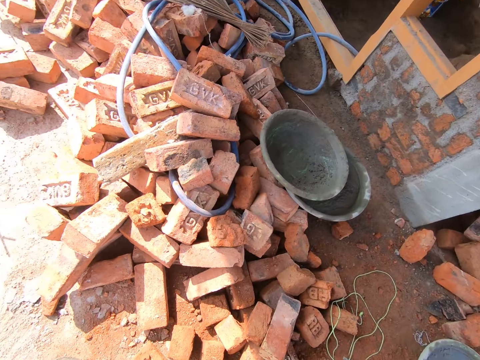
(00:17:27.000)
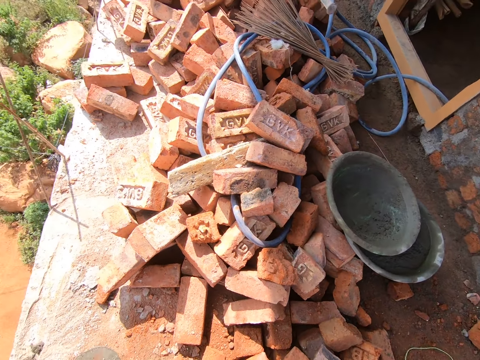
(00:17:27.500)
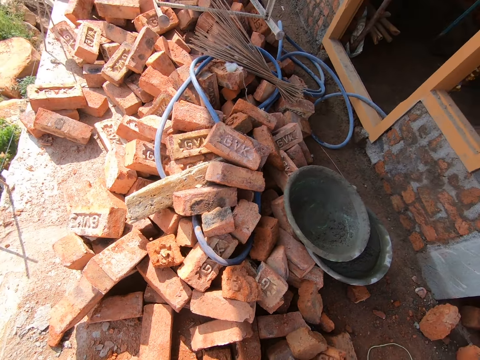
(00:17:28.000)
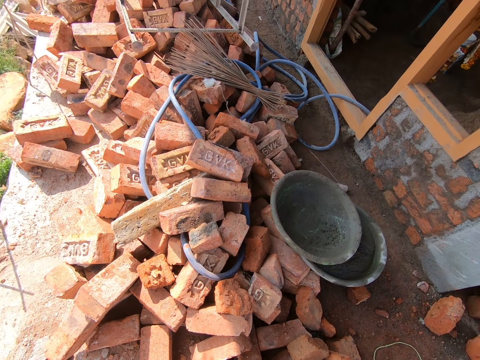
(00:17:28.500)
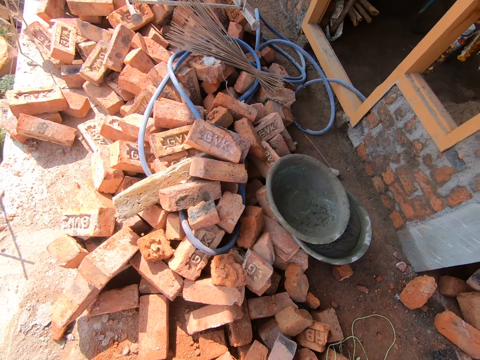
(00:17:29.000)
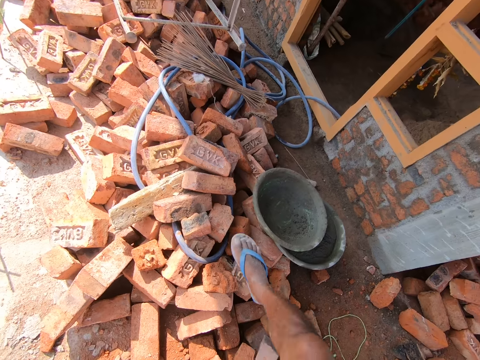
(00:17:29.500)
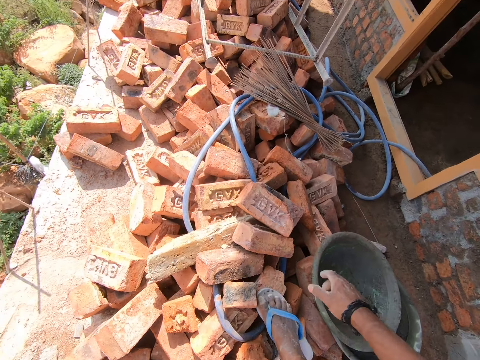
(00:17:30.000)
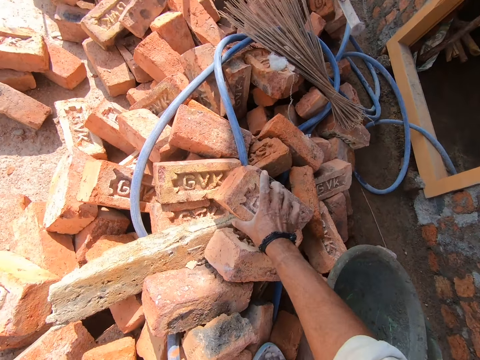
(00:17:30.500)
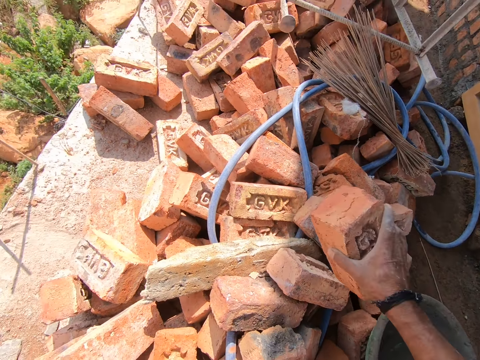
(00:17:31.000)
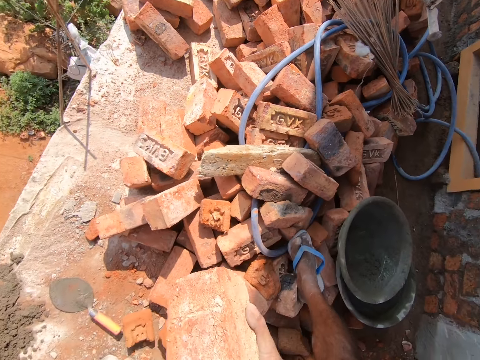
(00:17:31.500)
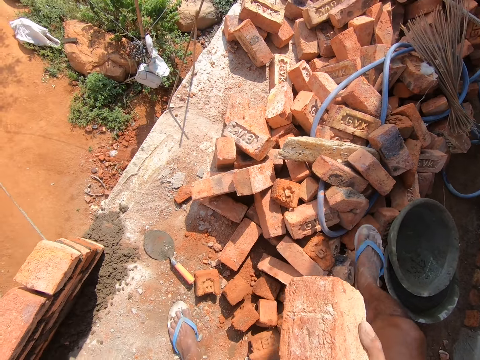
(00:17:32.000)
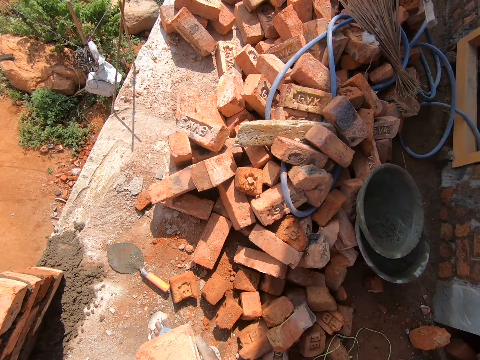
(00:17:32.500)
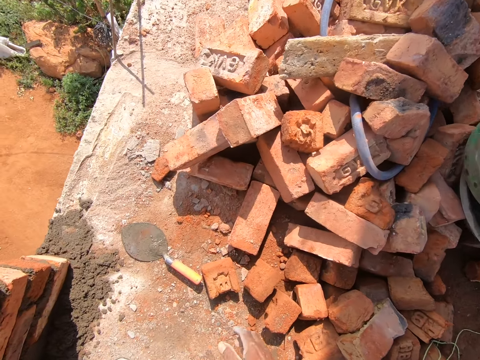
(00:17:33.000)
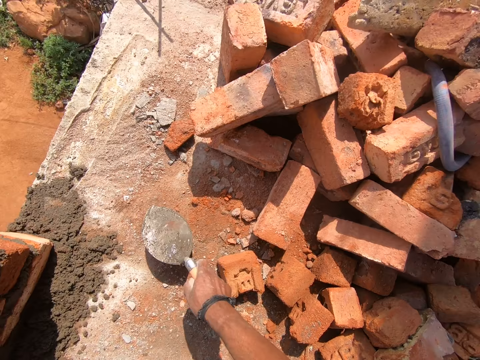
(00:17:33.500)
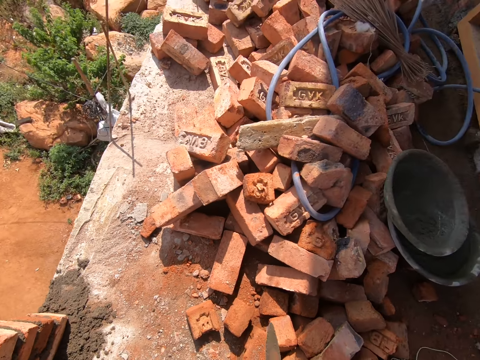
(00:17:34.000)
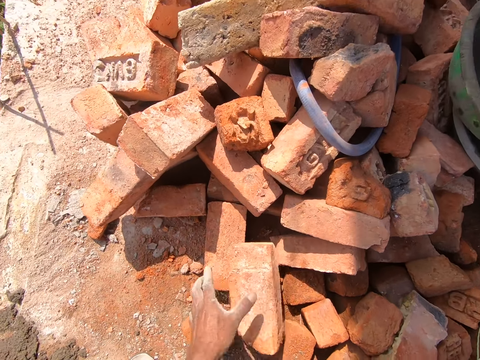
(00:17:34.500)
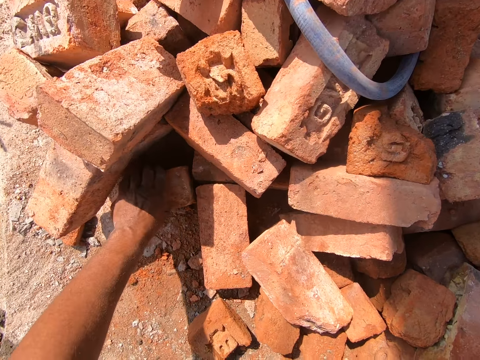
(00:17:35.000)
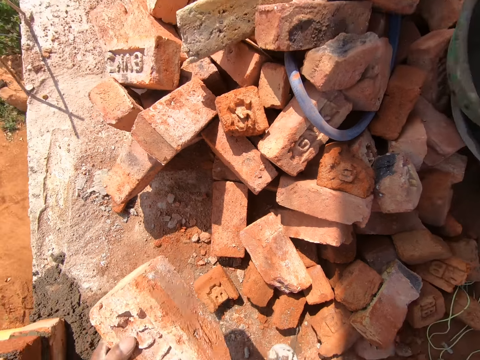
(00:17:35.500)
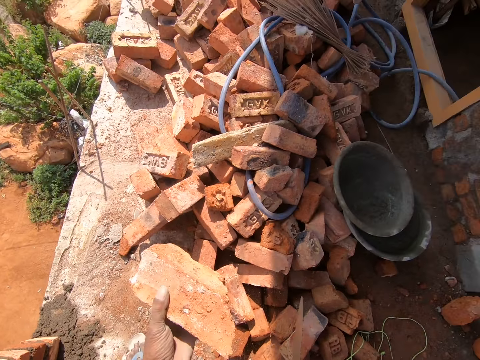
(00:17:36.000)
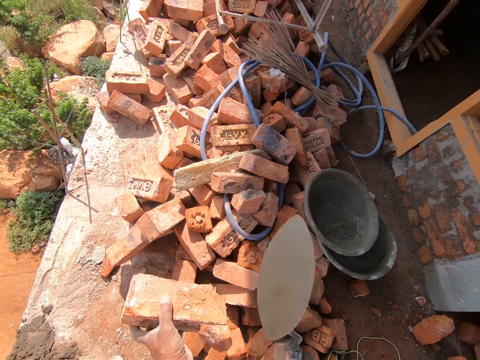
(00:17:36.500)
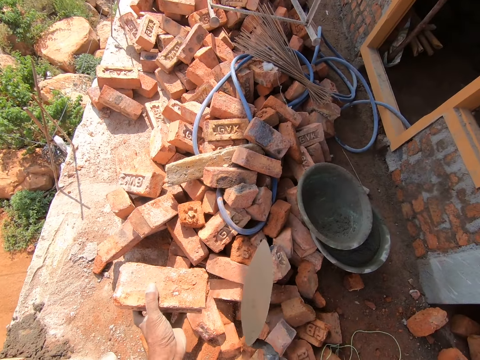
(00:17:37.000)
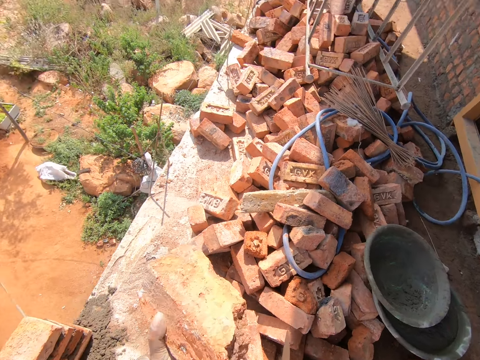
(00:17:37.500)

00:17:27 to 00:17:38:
The camera wearer steps on the bricks. They pick up a brick. They pick up the trowel. They drop the brick. They pick up a brick. They break the brick with the trowel. They hit the brick with the trowel.
